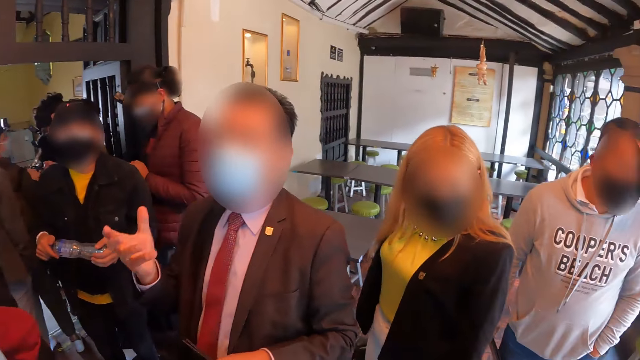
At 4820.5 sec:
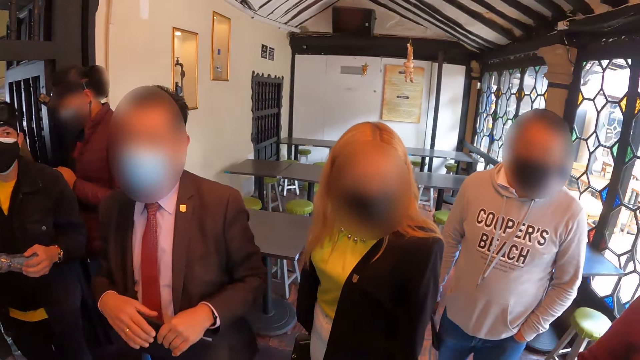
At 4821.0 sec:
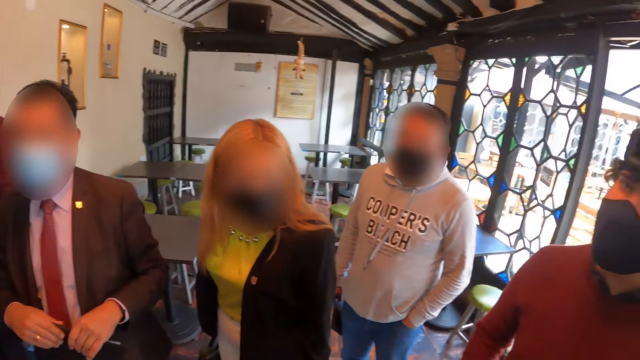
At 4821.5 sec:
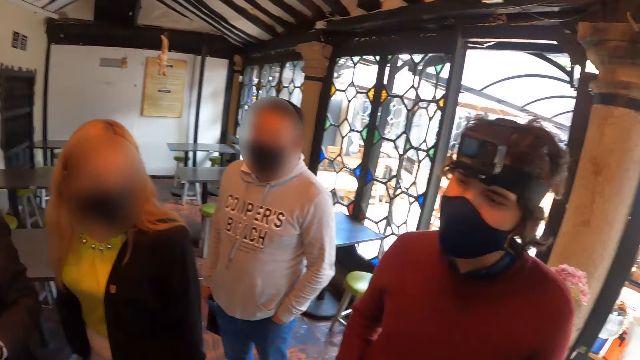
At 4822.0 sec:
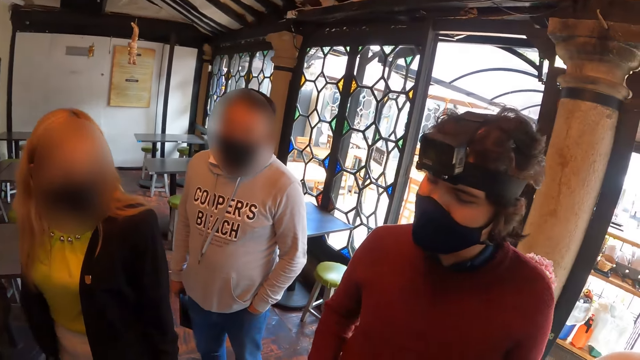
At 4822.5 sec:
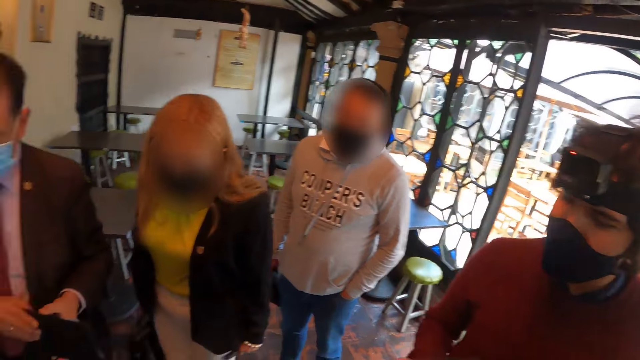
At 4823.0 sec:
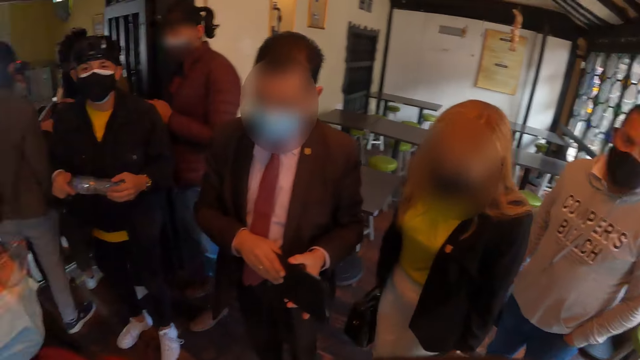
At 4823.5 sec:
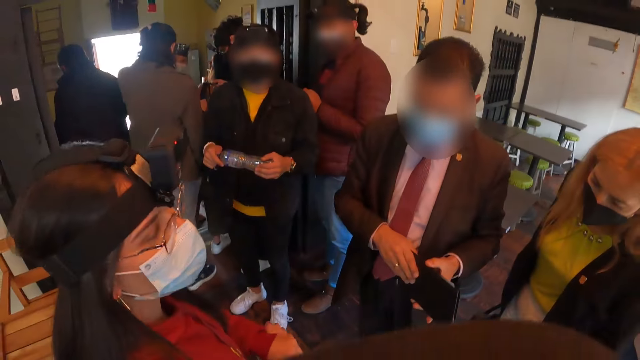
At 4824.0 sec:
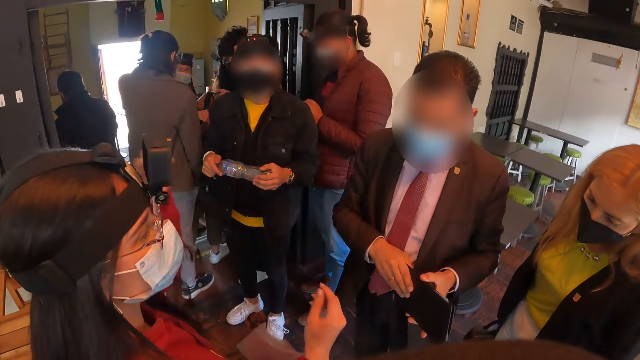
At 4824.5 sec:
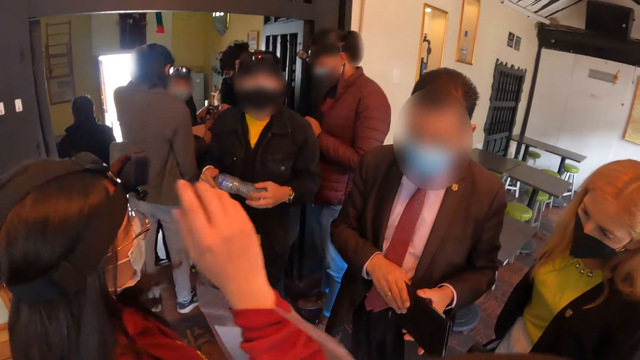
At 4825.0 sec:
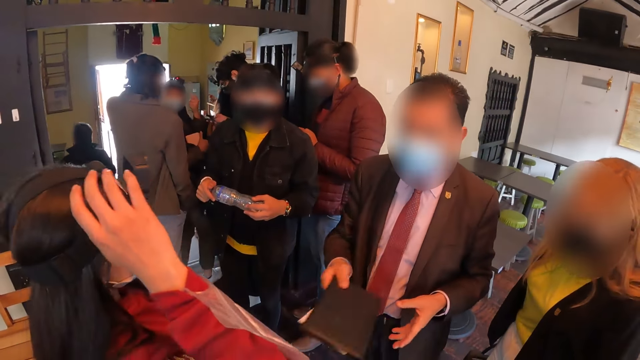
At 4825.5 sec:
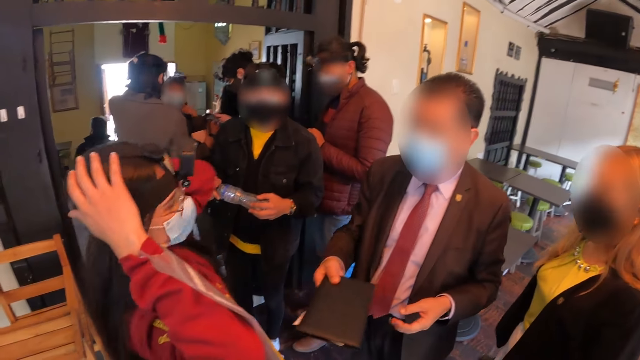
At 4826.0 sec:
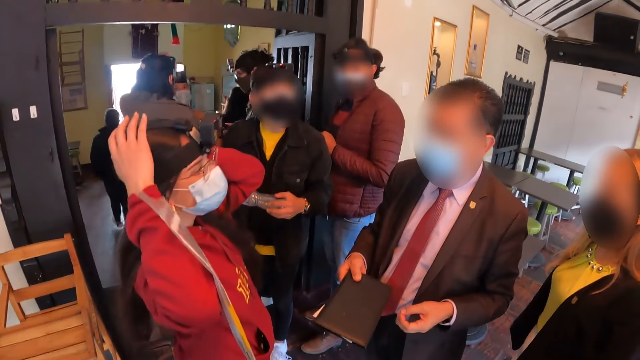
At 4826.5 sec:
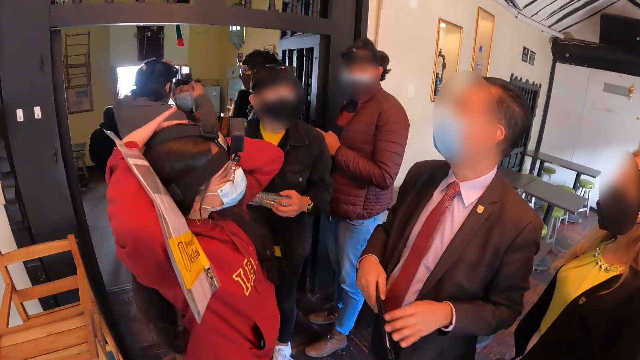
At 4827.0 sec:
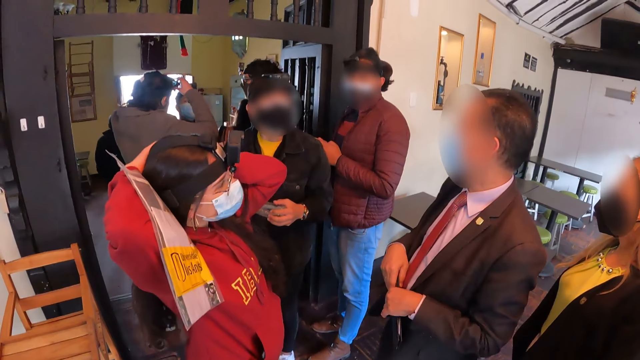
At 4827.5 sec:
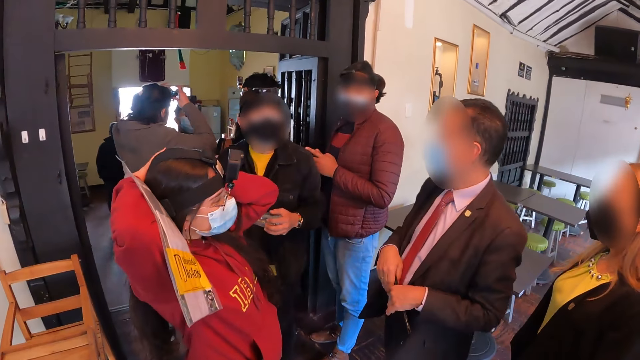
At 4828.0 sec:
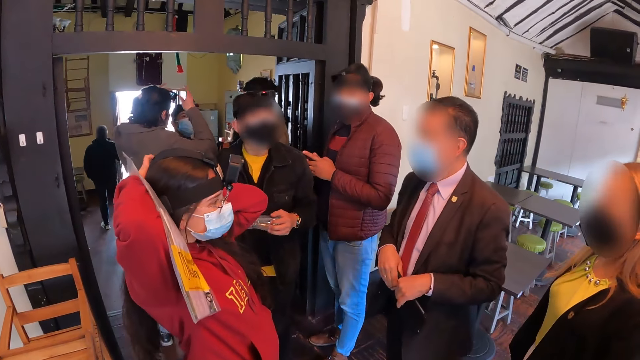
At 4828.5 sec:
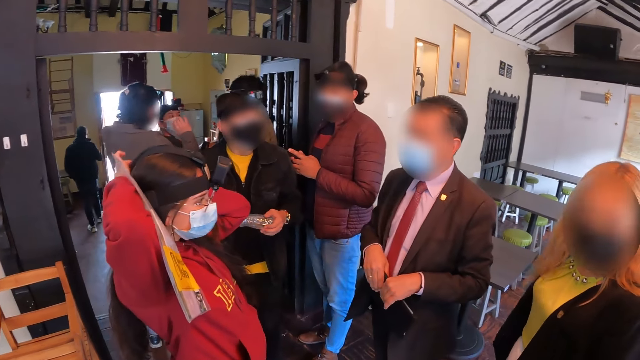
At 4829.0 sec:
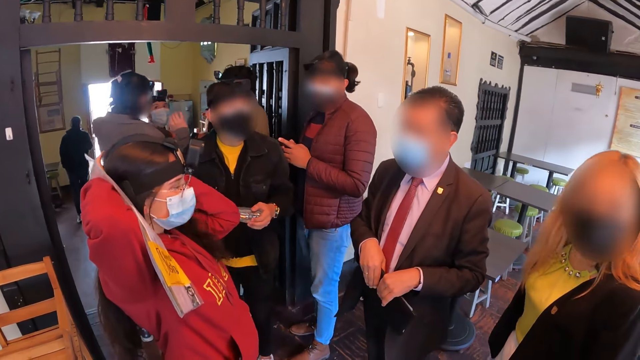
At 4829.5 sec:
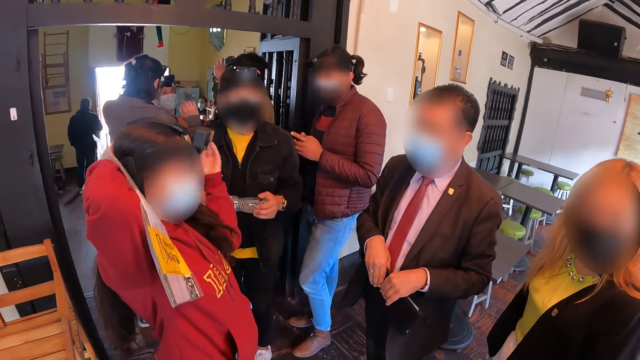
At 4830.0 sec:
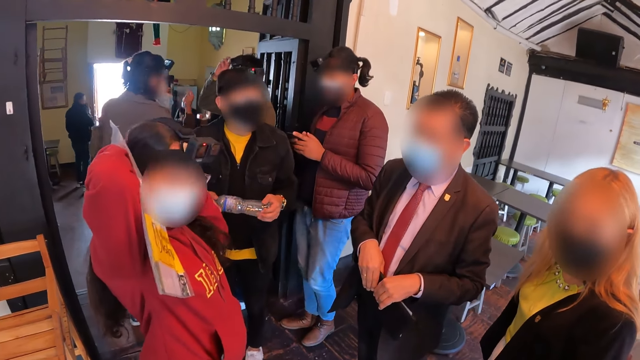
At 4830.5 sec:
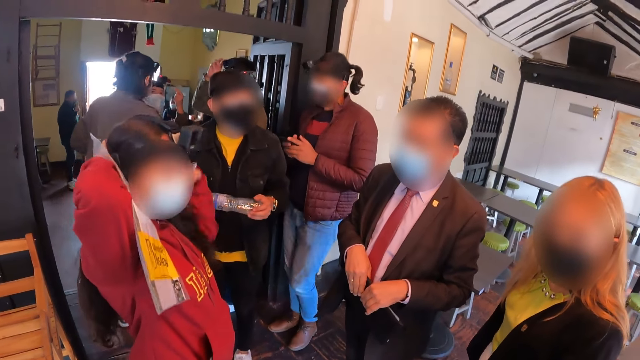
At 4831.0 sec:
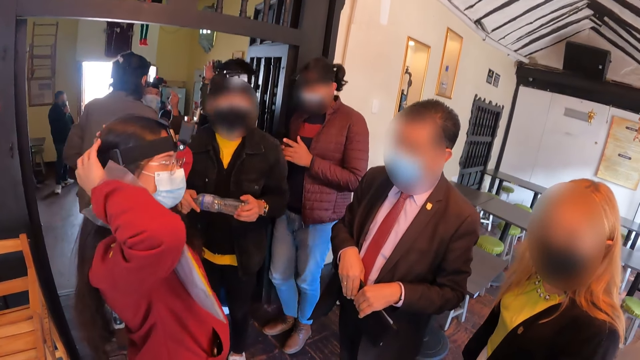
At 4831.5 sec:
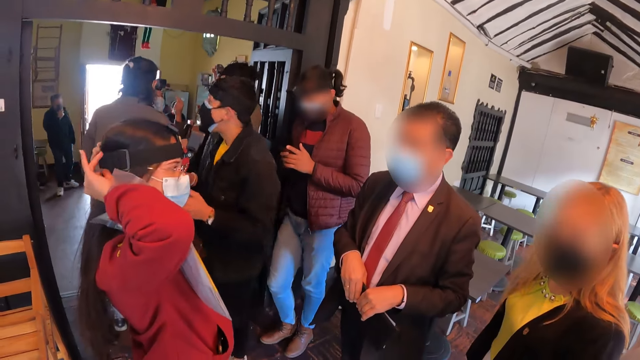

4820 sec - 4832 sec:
A woman touches her hair with her hand.

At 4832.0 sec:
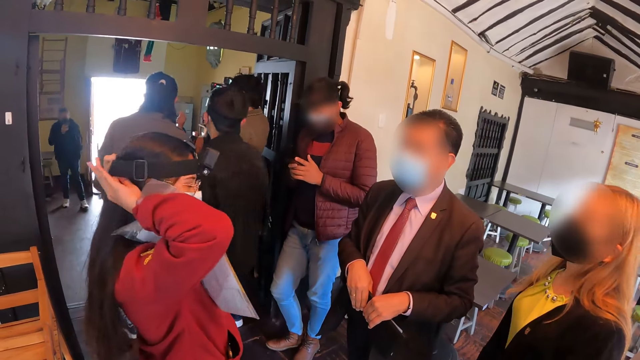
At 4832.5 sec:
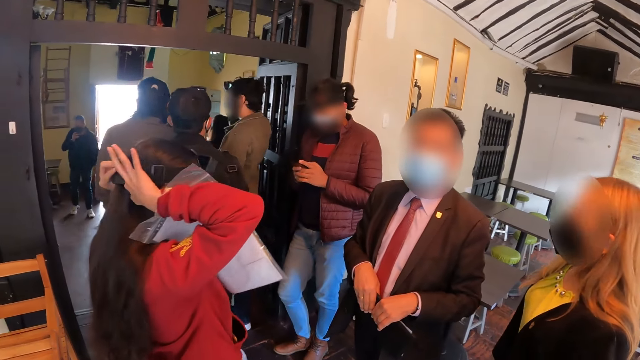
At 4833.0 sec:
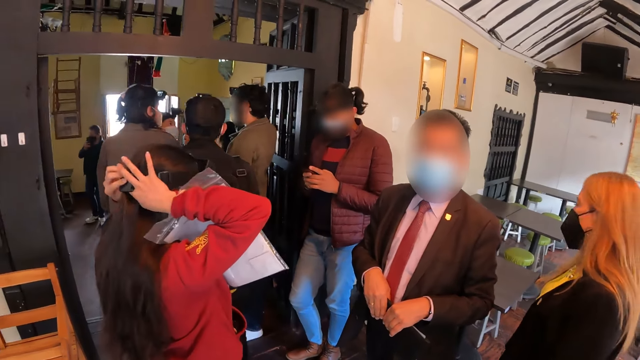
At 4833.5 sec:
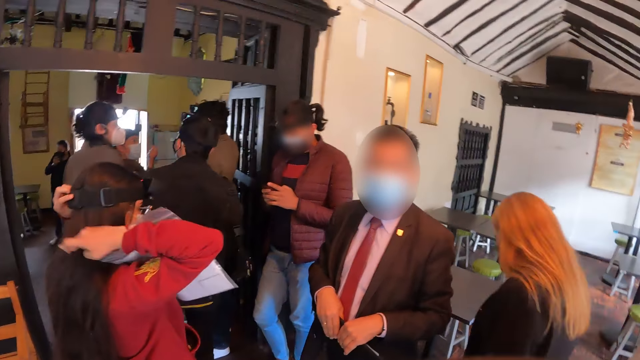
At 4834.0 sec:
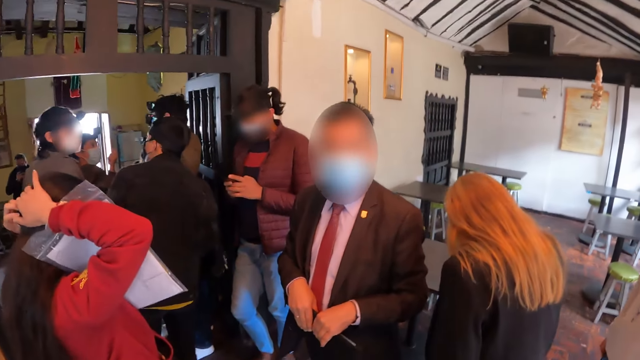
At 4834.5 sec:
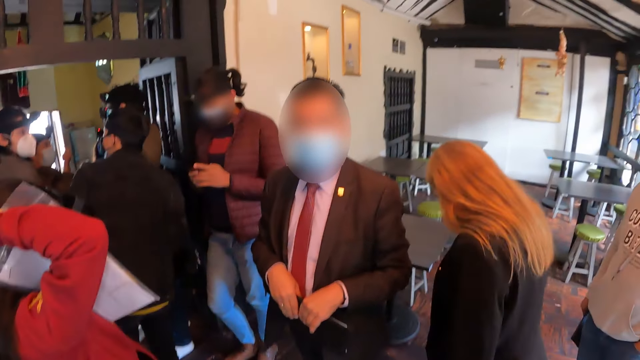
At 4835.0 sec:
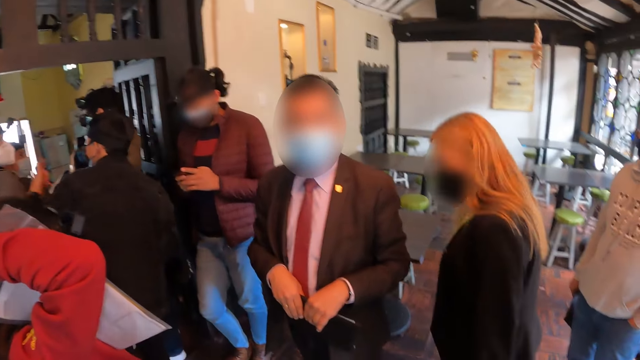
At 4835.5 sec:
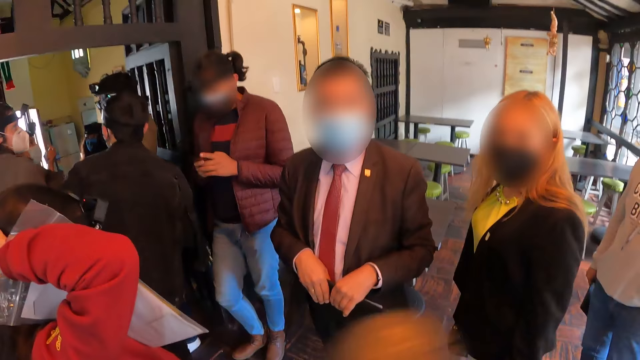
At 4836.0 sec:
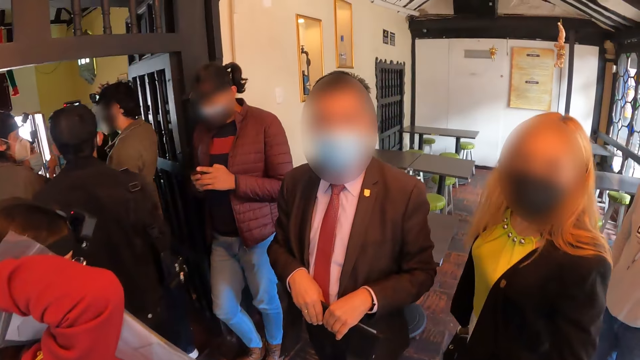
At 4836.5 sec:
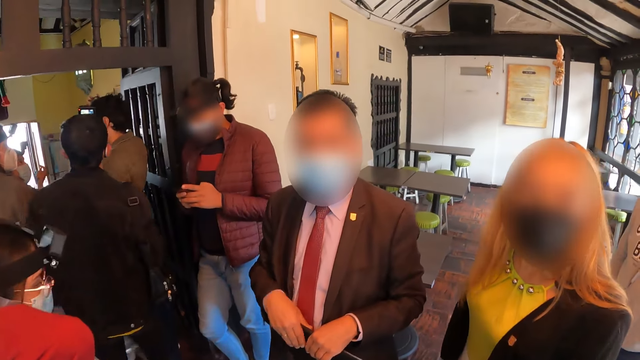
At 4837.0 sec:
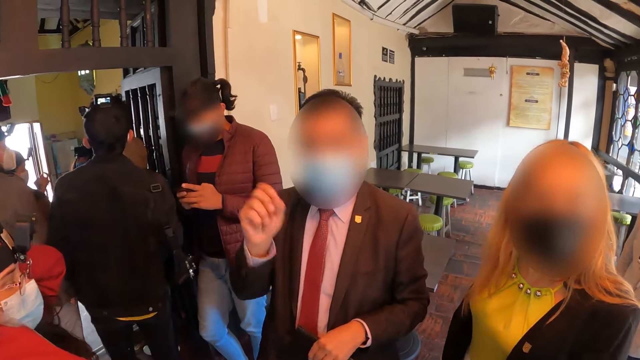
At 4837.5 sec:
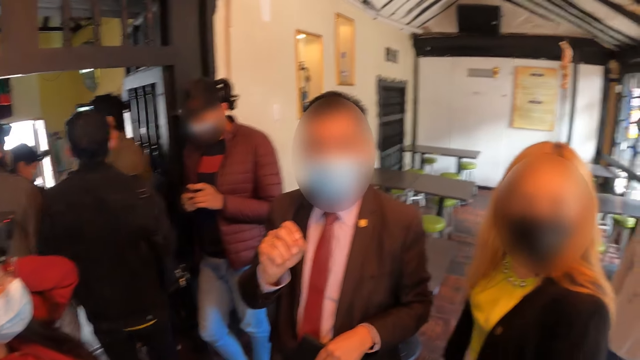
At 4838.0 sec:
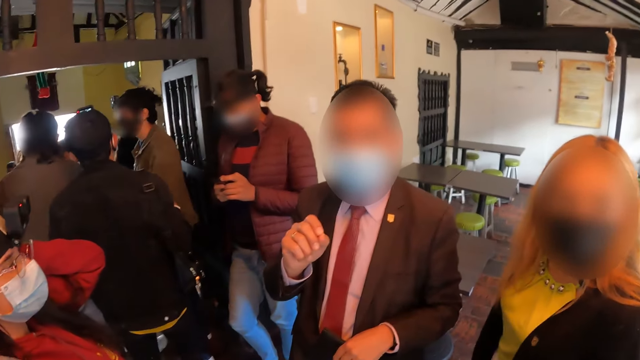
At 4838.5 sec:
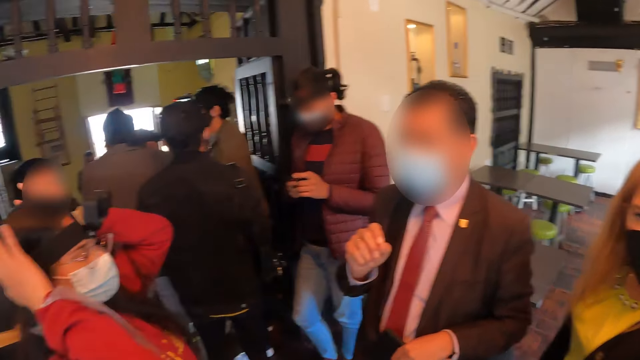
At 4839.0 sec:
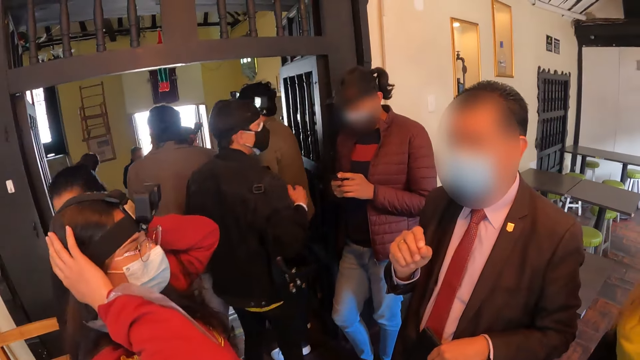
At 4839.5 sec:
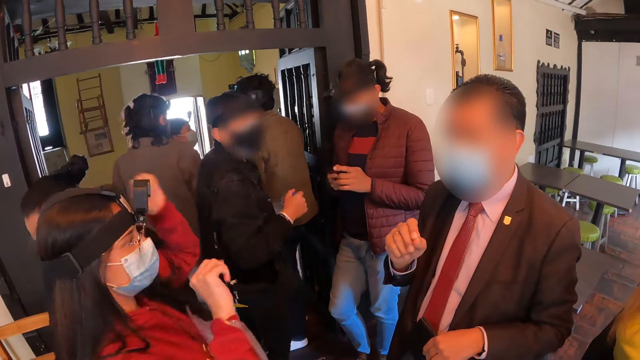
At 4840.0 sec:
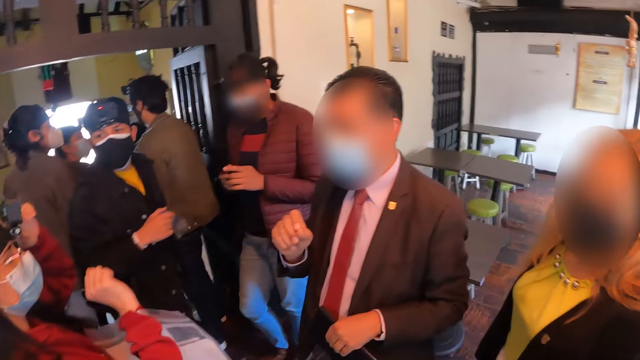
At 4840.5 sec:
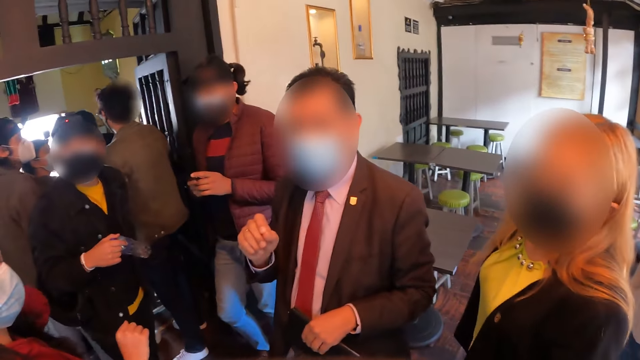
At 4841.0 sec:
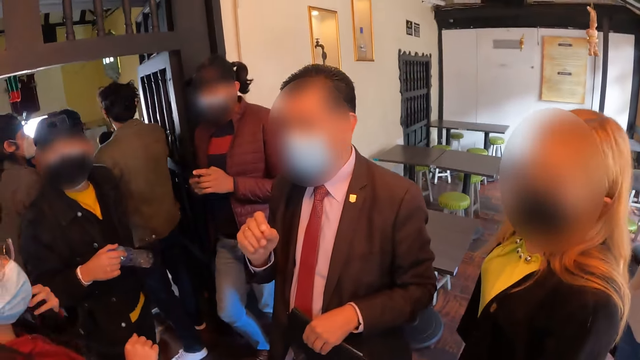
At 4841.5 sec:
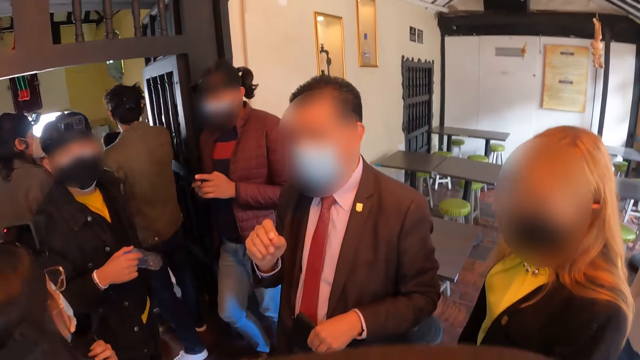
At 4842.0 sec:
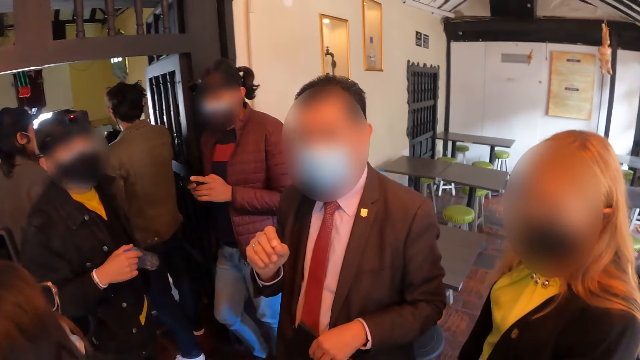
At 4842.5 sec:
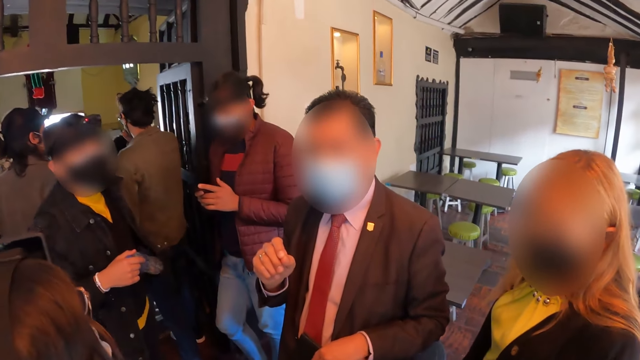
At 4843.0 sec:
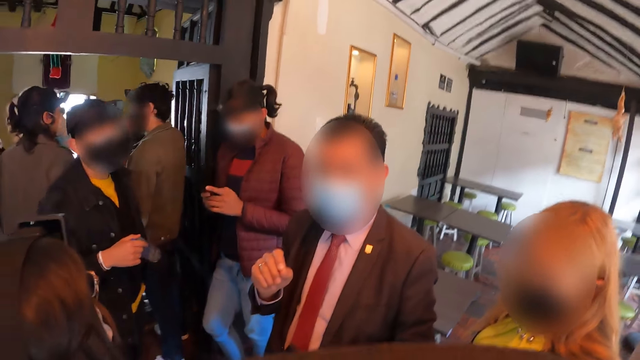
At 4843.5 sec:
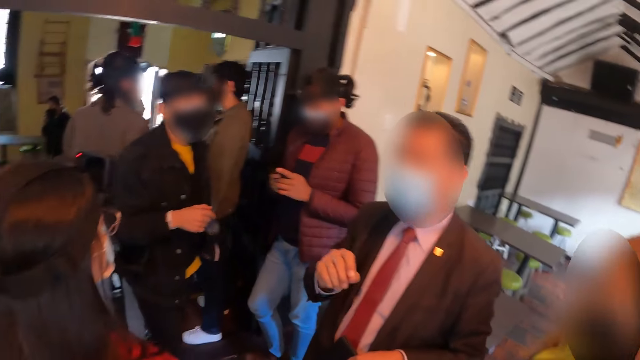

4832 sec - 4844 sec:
The camera wearer talks to a man. They move the right hand. They look at the man. They look around.
